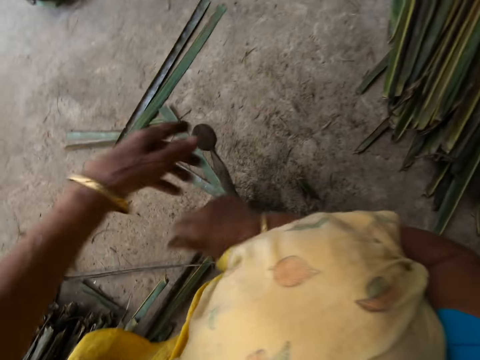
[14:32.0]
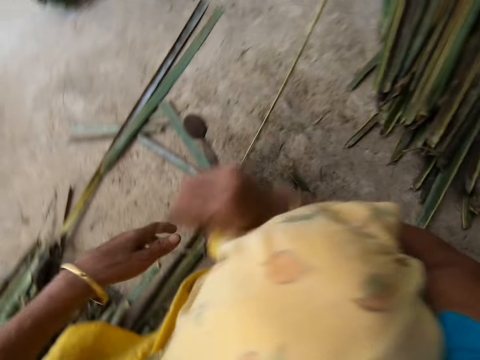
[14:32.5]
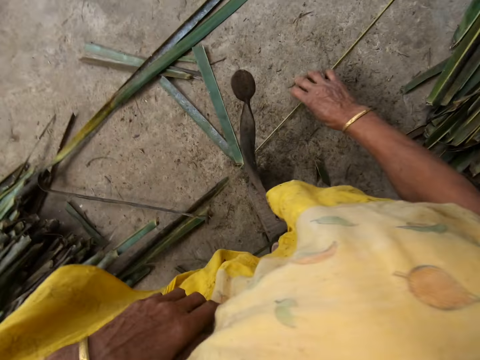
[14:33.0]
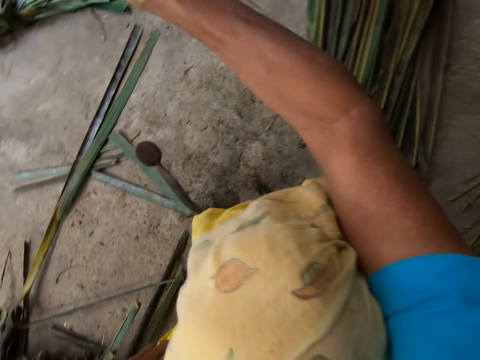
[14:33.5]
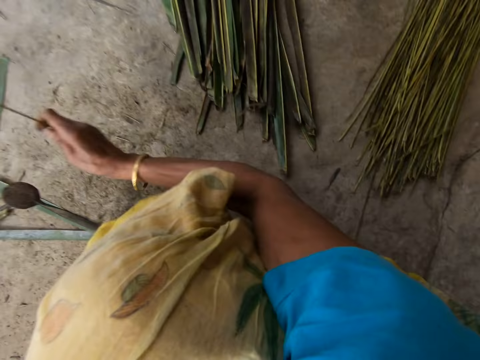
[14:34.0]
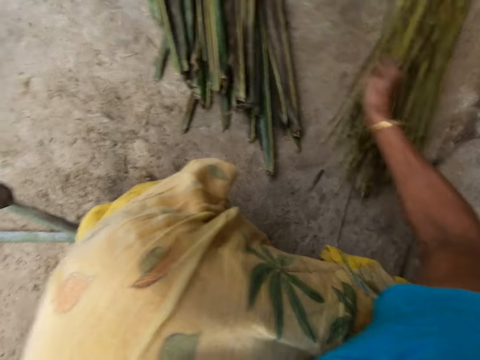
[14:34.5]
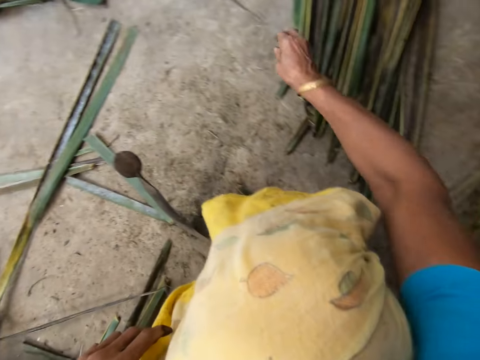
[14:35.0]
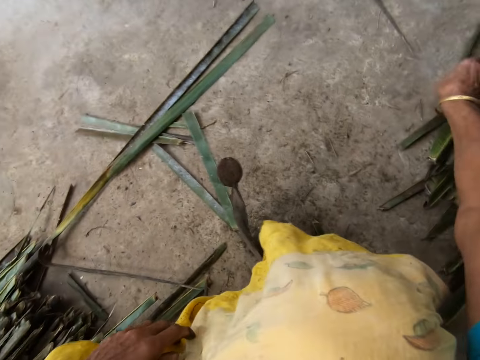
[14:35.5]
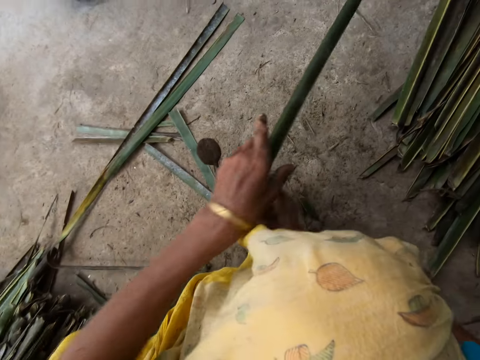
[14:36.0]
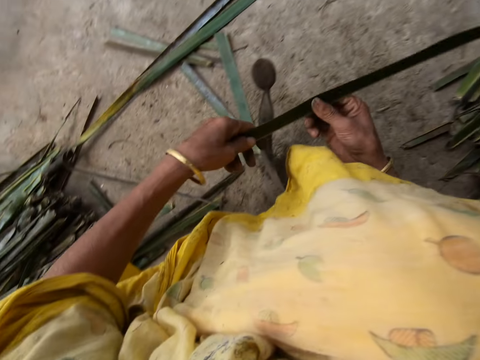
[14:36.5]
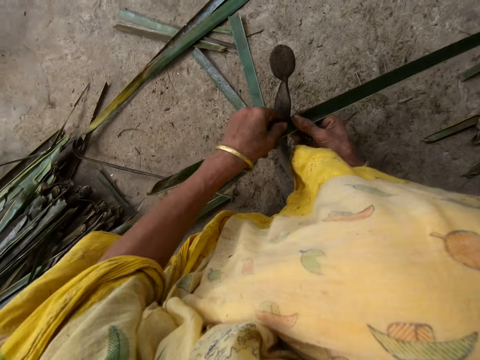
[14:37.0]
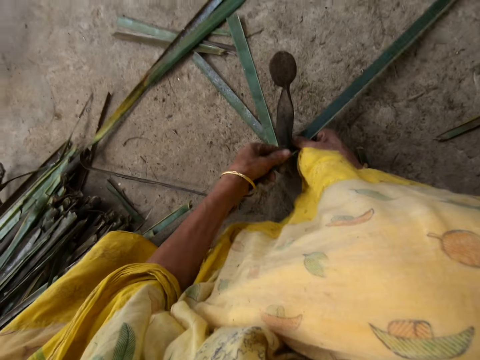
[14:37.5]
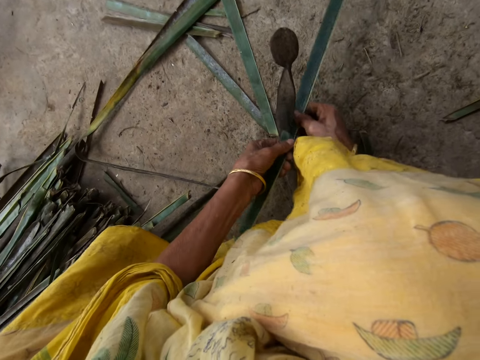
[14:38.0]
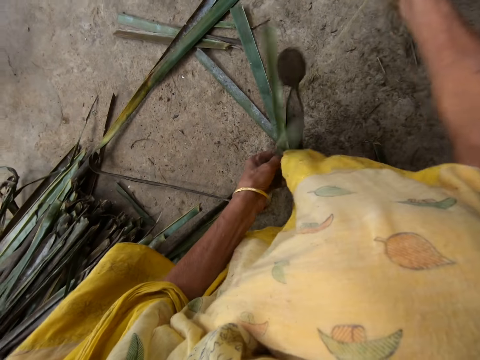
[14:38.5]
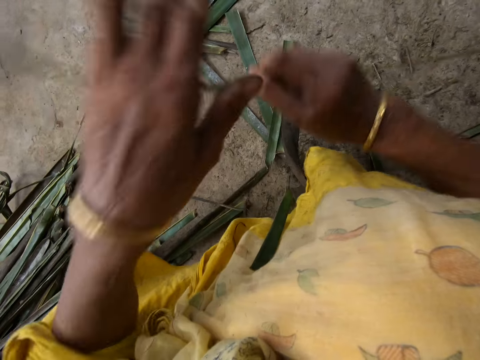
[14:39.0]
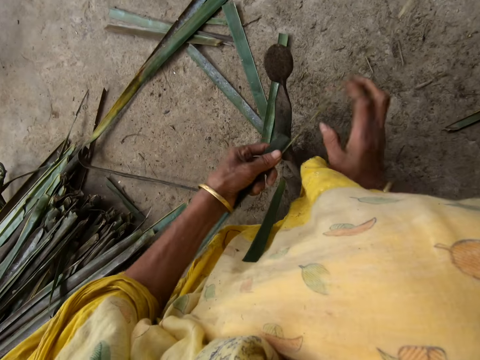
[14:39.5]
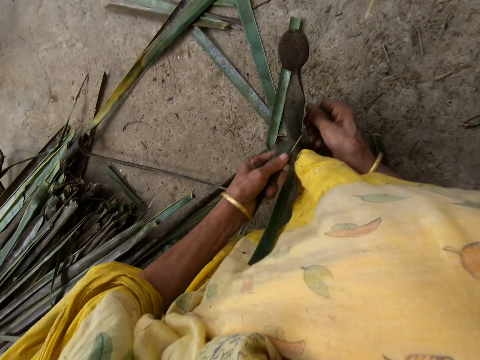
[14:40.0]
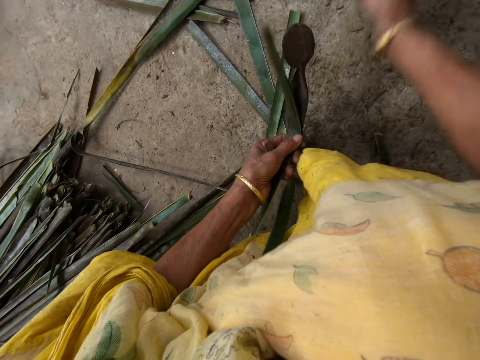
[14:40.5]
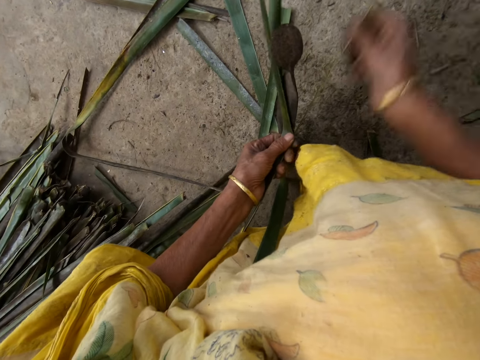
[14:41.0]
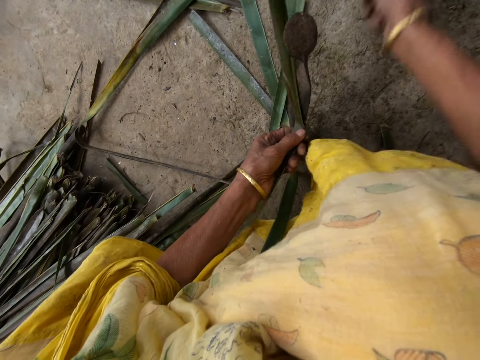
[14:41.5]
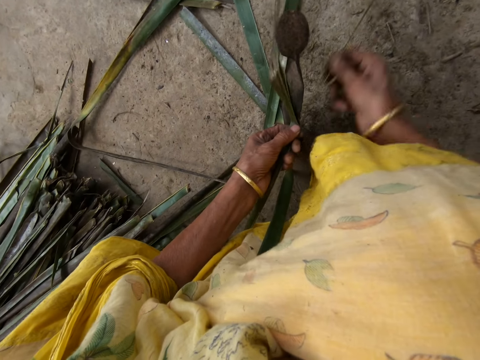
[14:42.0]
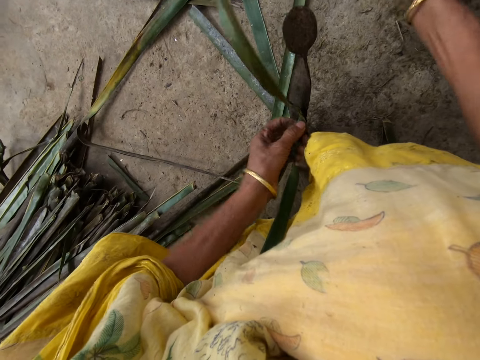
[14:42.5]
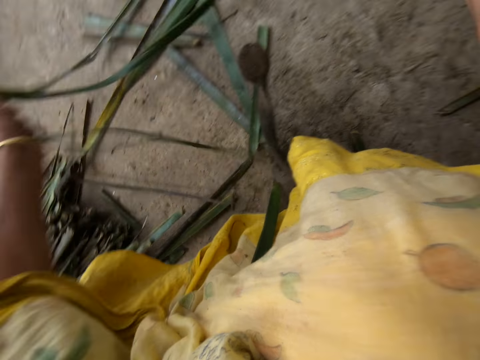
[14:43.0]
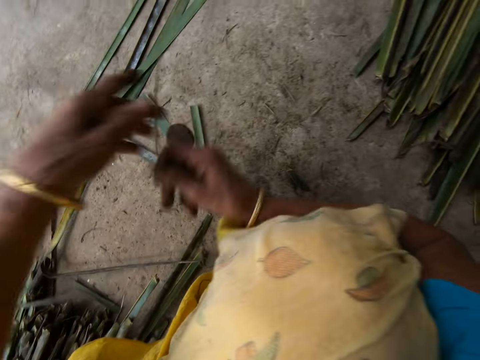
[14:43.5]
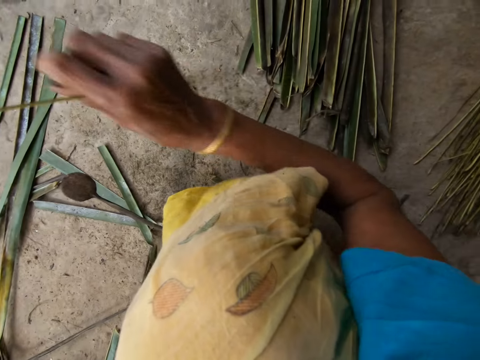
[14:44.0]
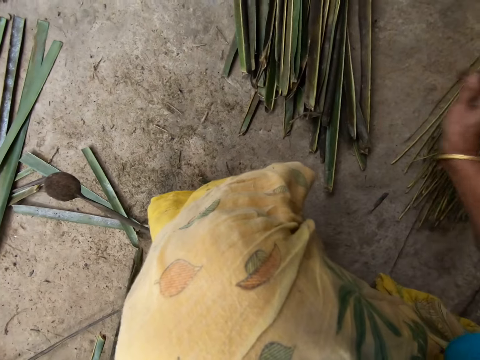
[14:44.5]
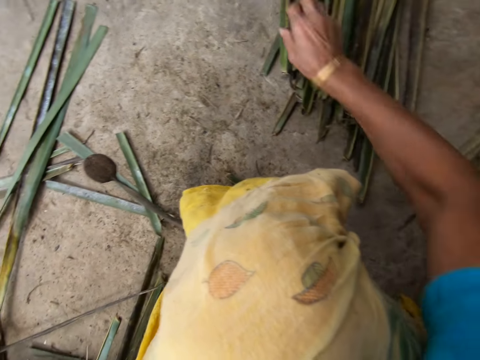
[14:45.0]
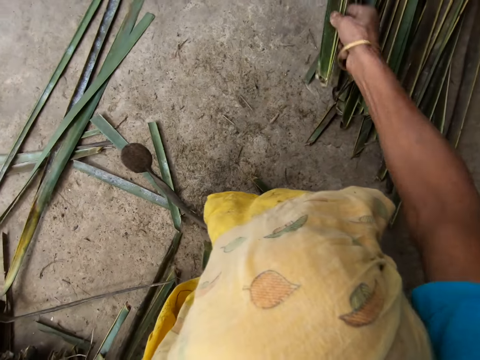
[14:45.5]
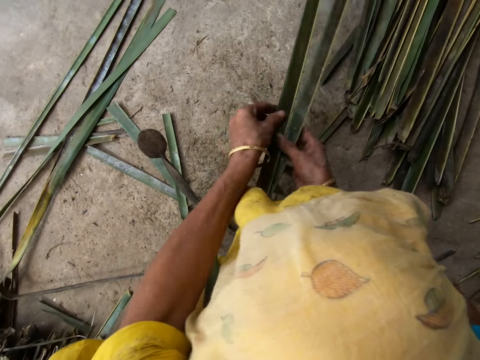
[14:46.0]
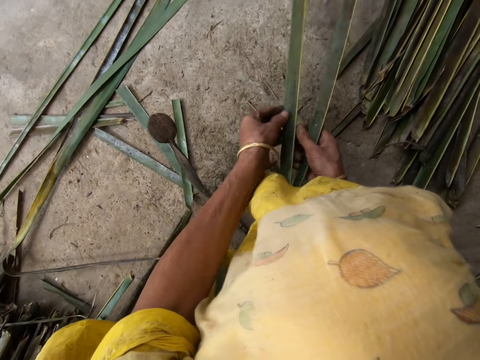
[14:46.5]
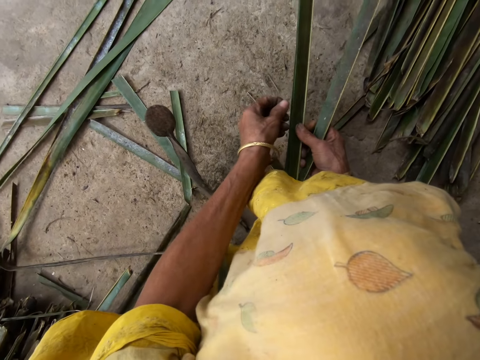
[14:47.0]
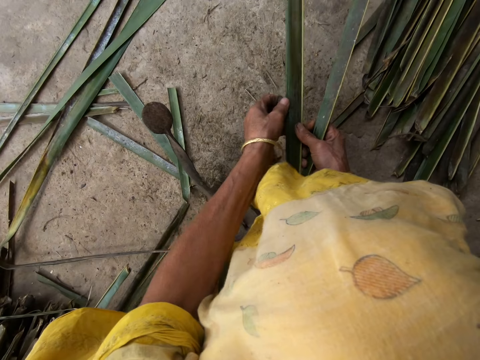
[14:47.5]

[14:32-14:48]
The camera wearer picks up a coconut leaf midrib. She puts the coconut leaf midrib on the floor with her right hand. She picks up a leaflet from the floor with her right hand. She reaps coconut leaves off the midrib on a vegetable cutter. She pulls the coconut leaf midrib. She reaps the coconut leaves off the midrib on the vegetable cutter. She pulls the coconut leaf midrib. She puts the coconut leaf midrib on the floor with her right hand. She picks up a leaflet from the floor with her right hand. She separates the coconut leaves.

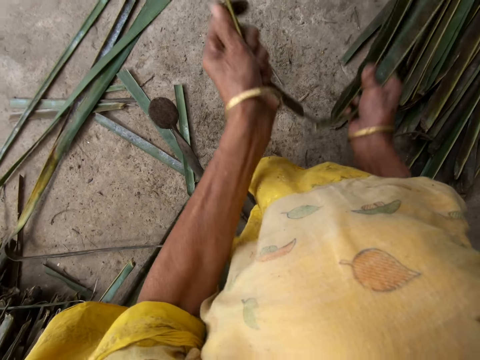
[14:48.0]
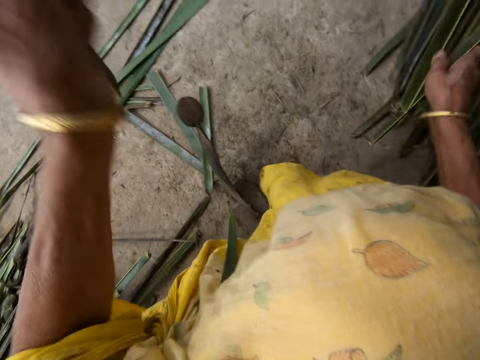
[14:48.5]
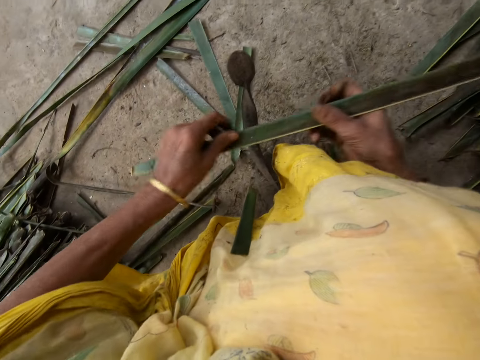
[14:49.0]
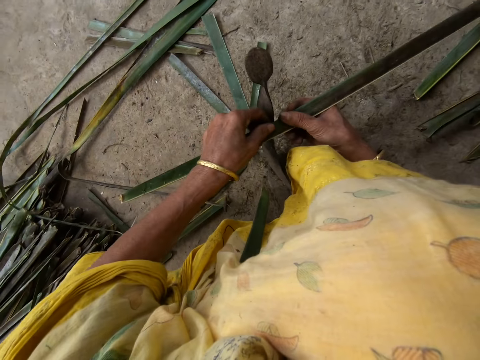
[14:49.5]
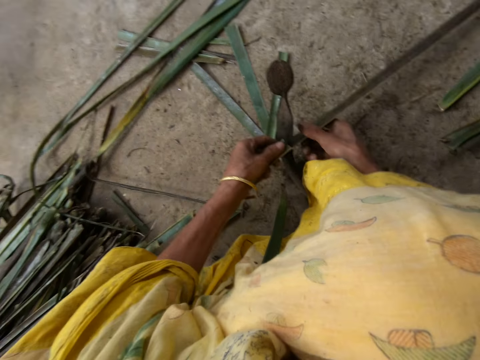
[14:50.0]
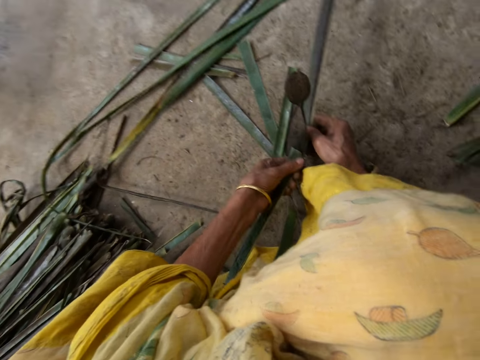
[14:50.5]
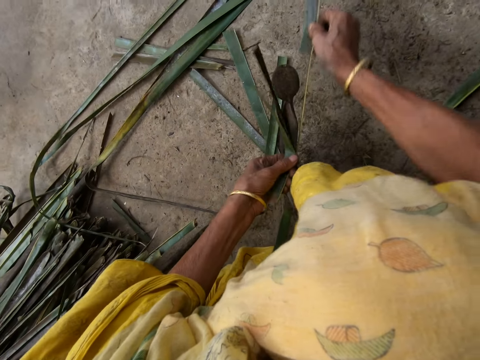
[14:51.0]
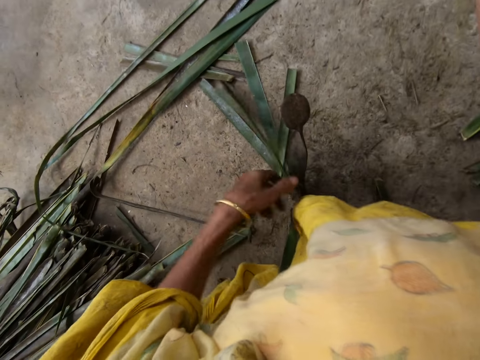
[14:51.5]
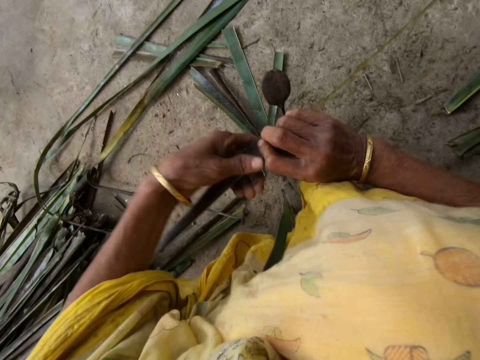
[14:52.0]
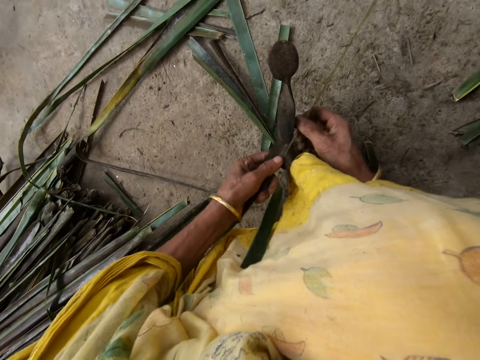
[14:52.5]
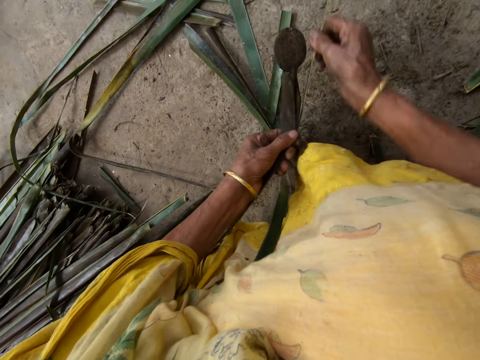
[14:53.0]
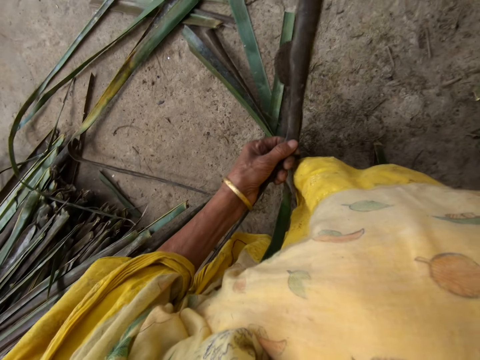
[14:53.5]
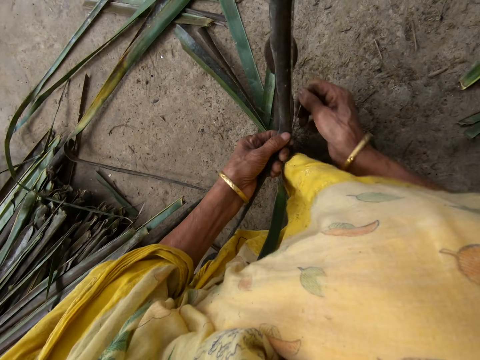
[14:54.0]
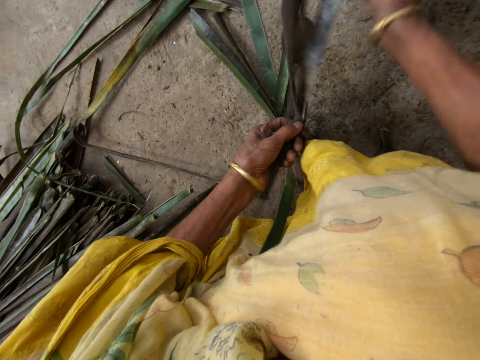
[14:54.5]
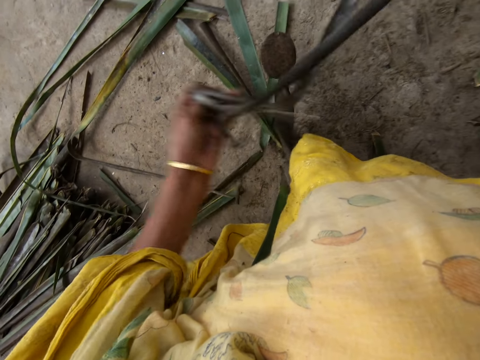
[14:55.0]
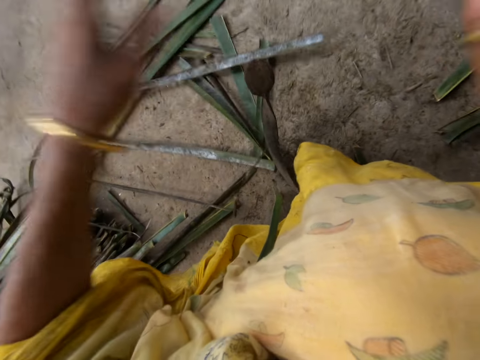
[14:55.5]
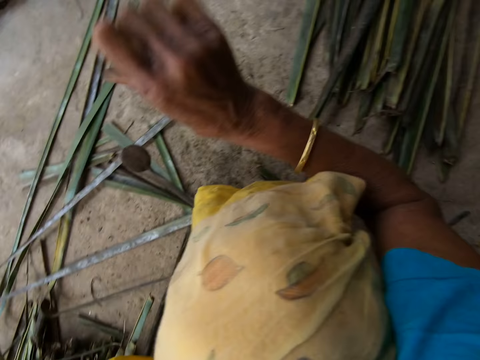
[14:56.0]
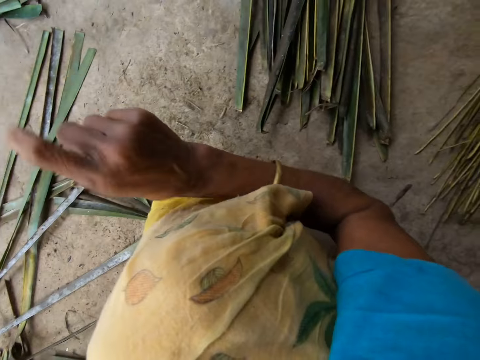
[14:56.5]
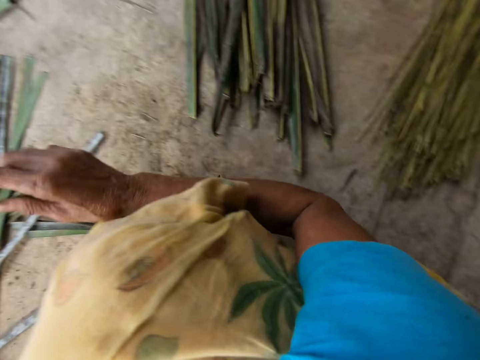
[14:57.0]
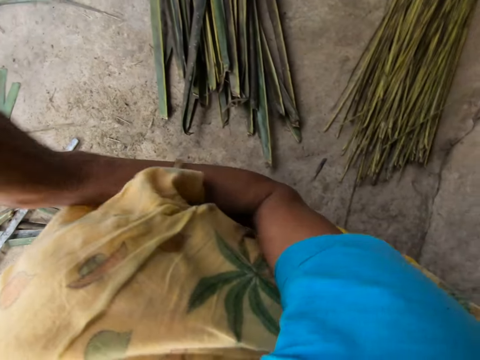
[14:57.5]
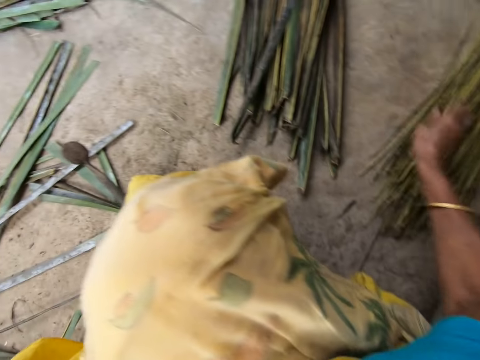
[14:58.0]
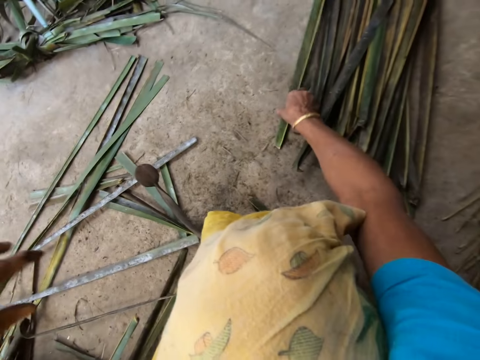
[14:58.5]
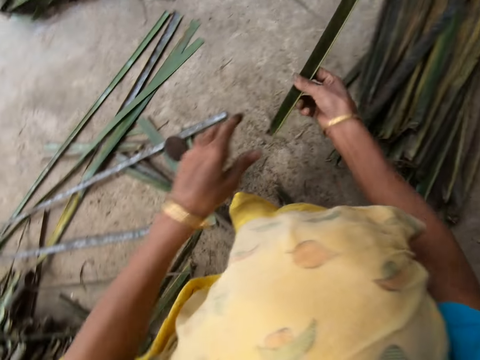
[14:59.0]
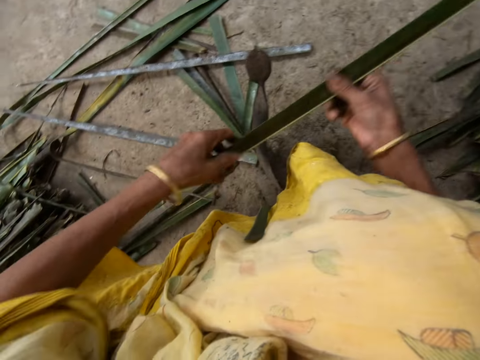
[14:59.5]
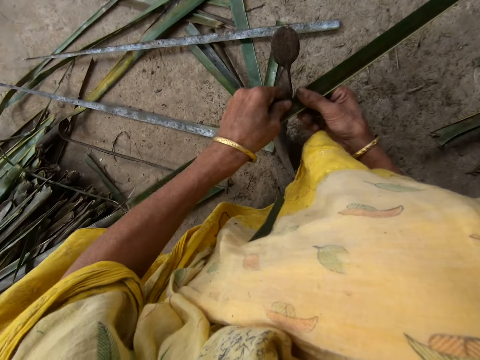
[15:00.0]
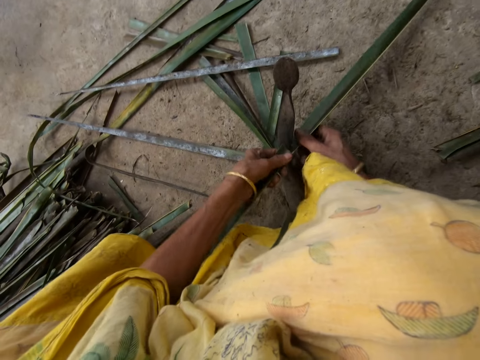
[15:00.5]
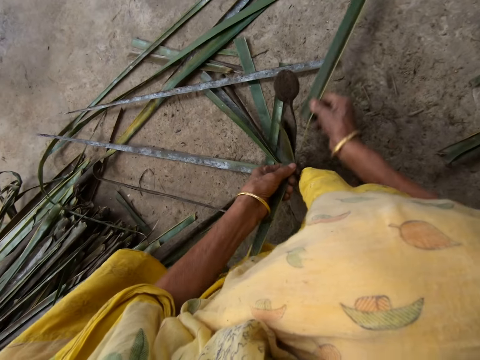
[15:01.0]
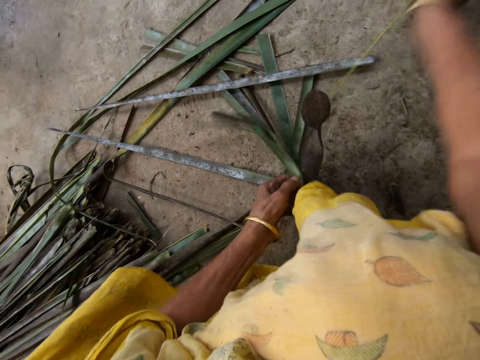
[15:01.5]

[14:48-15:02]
The camera wearer tears coconut leaves apart. She drops the coconut leaves on the floor. She reaps the coconut leaves off a midrib on a vegetable cutter. She pulls a coconut leaf midrib. She reaps the coconut leaves off the midrib on the vegetable cutter. She pulls the coconut leaf midrib. She puts the coconut leaf midrib on the floor with her right hand. She picks up a leaflet from the floor with her right hand. She reaps the coconut leaves off the midrib on the vegetable cutter. She pulls the coconut leaf midrib.
